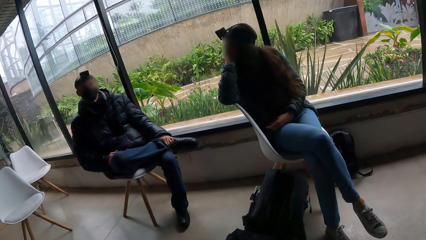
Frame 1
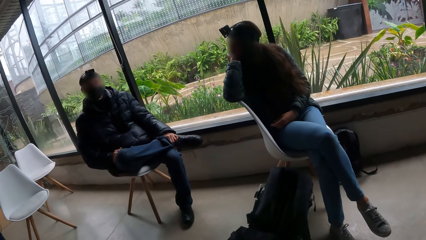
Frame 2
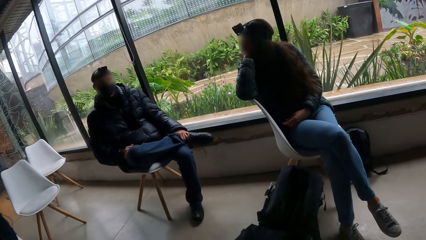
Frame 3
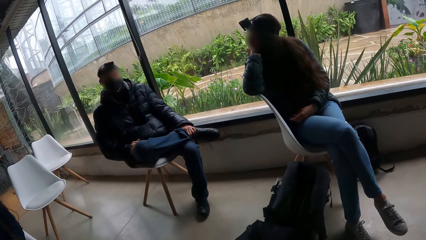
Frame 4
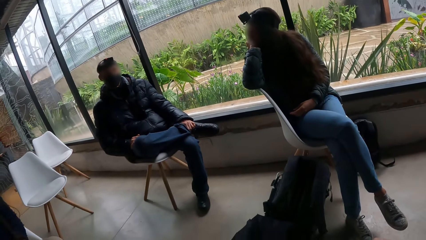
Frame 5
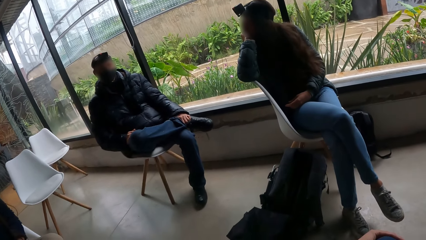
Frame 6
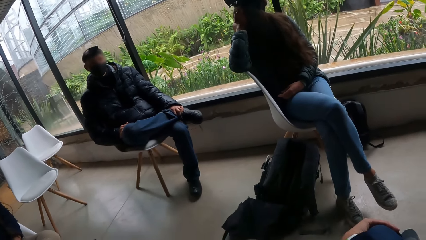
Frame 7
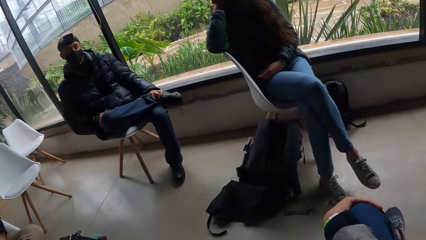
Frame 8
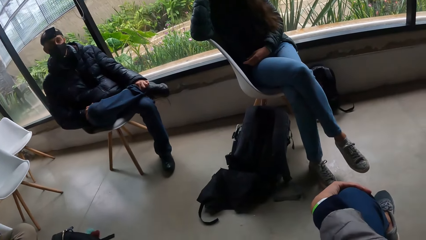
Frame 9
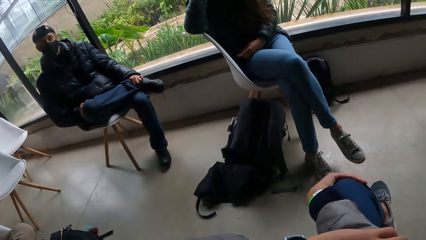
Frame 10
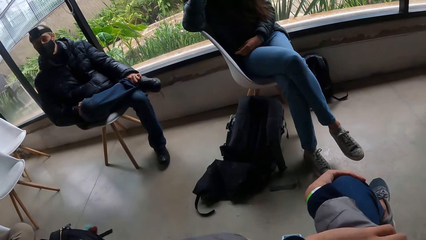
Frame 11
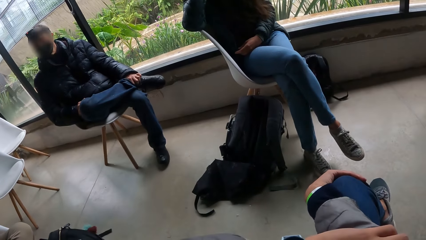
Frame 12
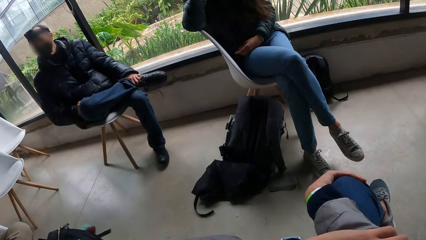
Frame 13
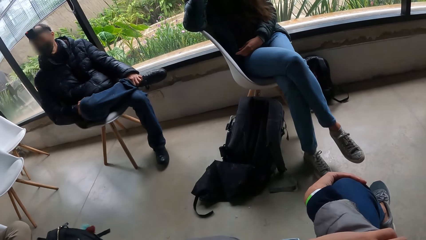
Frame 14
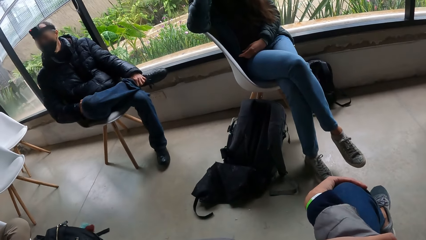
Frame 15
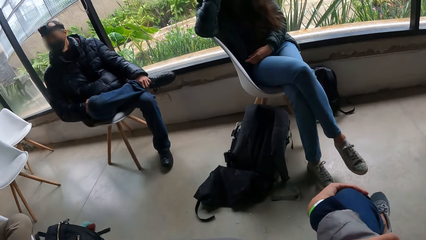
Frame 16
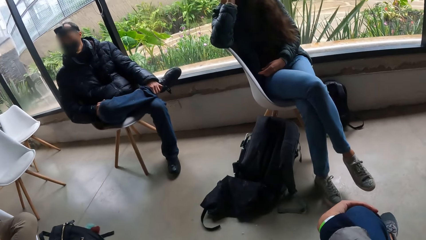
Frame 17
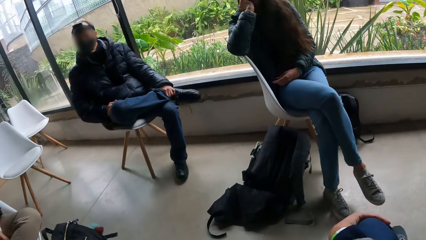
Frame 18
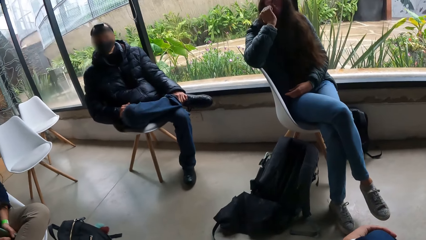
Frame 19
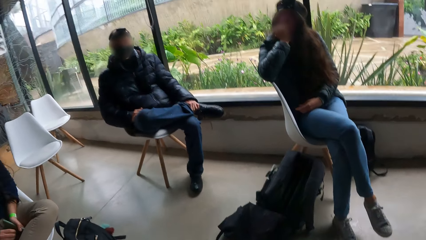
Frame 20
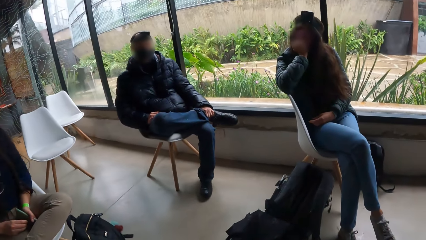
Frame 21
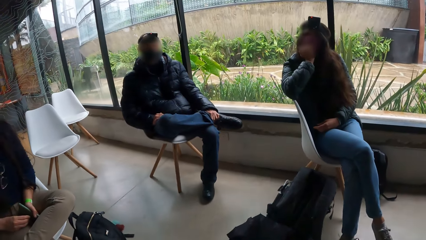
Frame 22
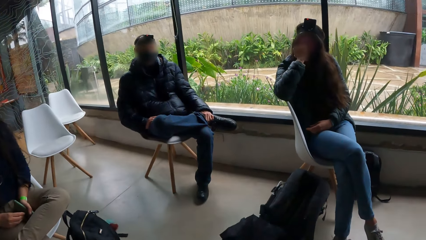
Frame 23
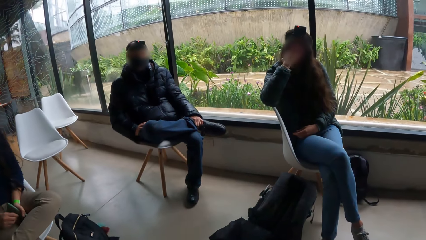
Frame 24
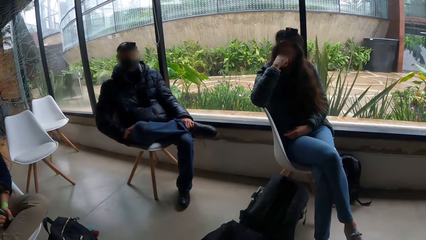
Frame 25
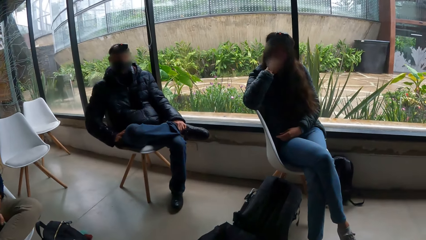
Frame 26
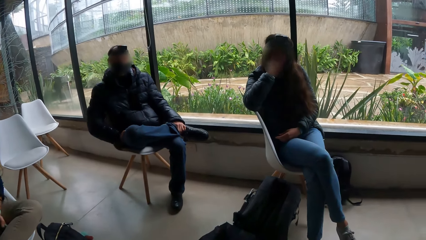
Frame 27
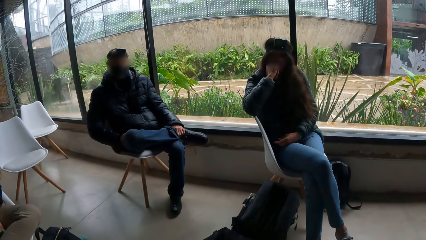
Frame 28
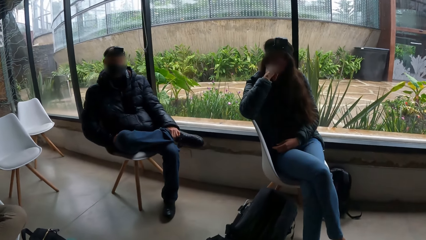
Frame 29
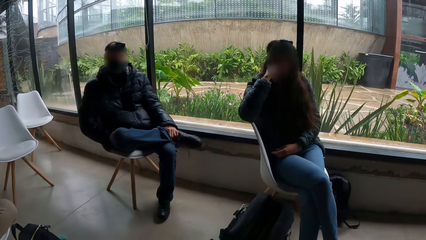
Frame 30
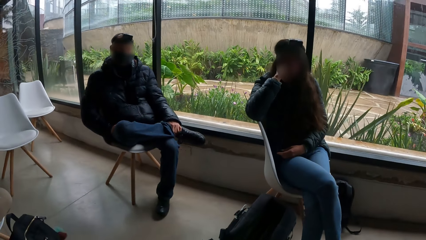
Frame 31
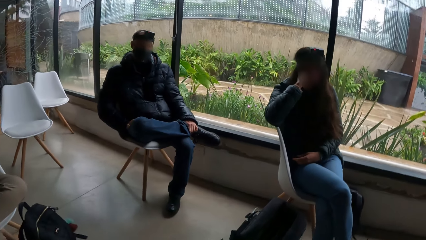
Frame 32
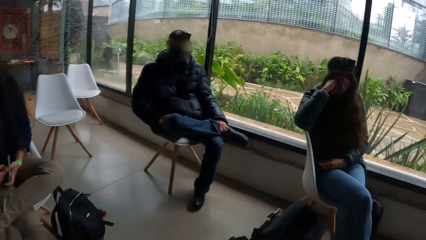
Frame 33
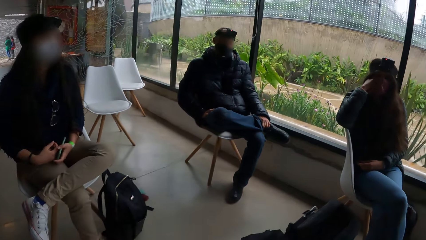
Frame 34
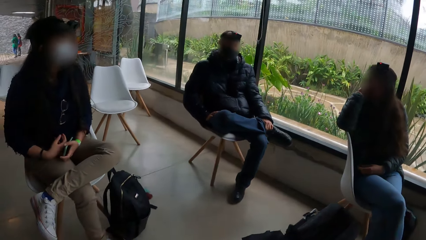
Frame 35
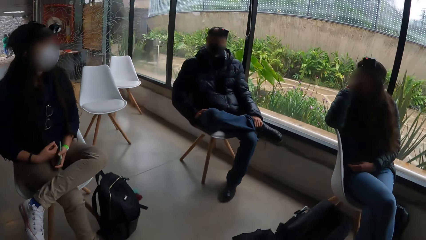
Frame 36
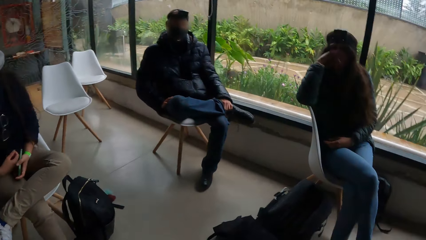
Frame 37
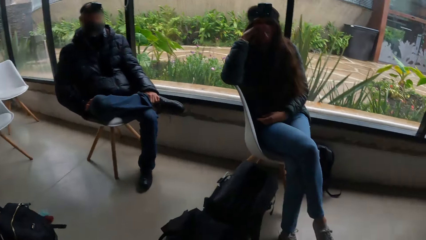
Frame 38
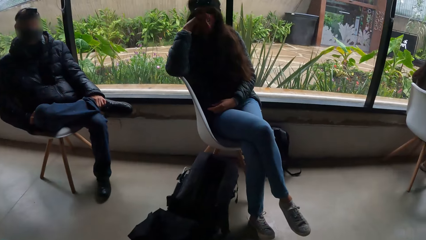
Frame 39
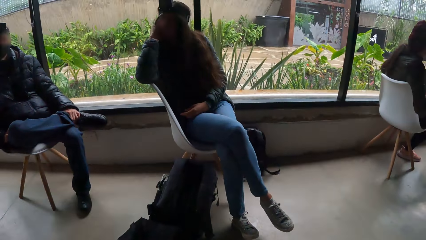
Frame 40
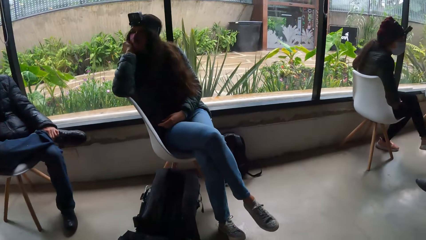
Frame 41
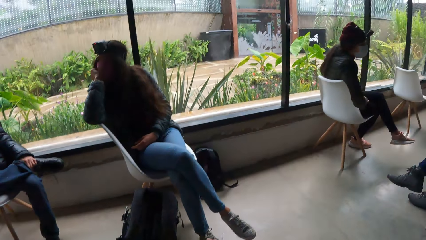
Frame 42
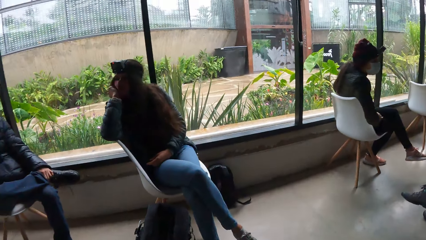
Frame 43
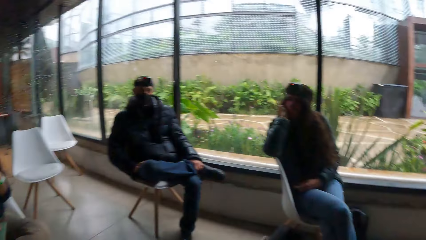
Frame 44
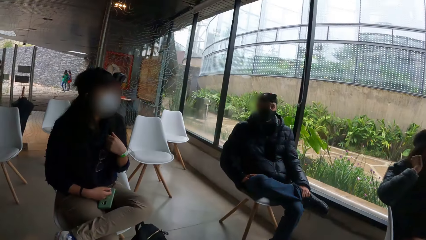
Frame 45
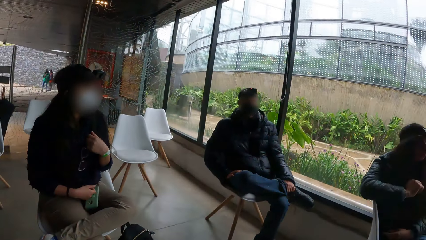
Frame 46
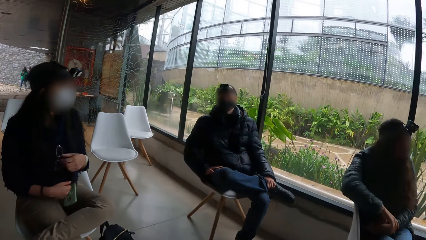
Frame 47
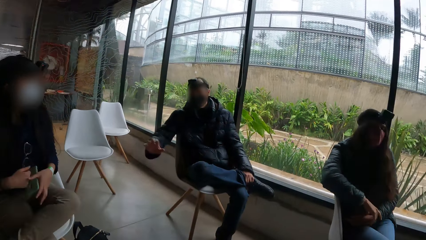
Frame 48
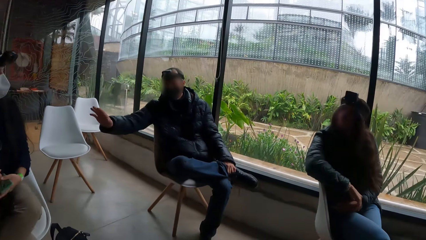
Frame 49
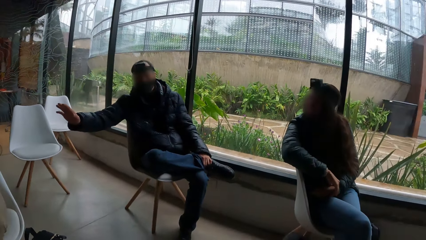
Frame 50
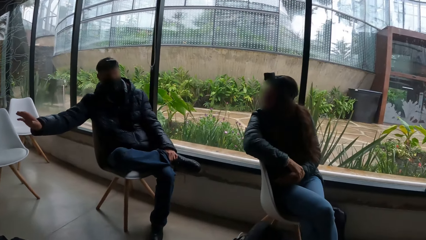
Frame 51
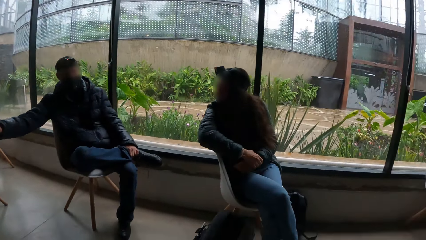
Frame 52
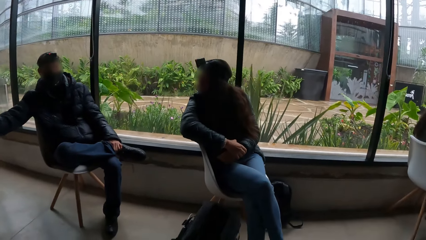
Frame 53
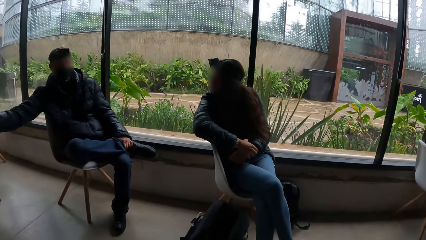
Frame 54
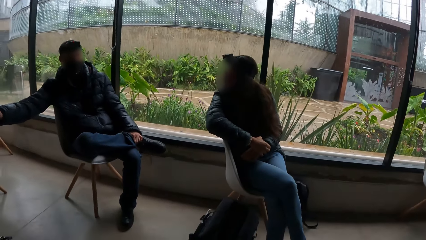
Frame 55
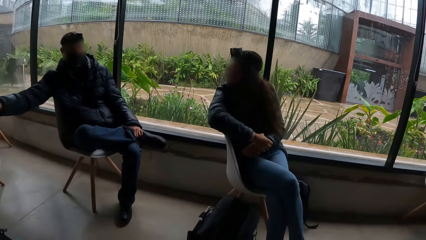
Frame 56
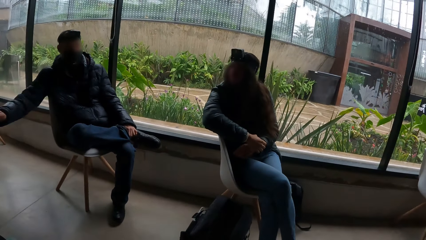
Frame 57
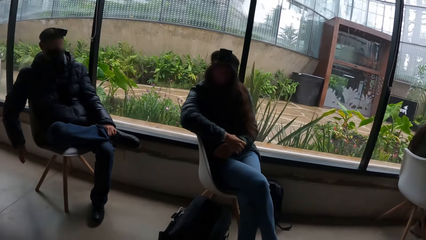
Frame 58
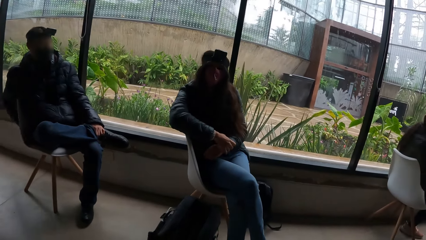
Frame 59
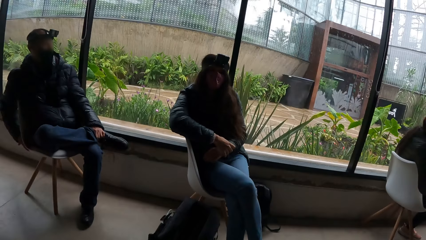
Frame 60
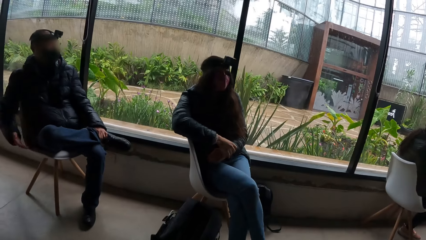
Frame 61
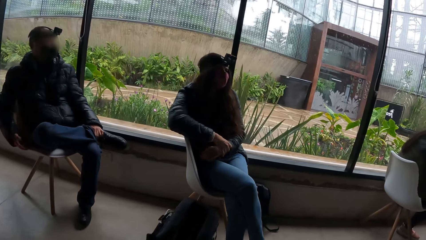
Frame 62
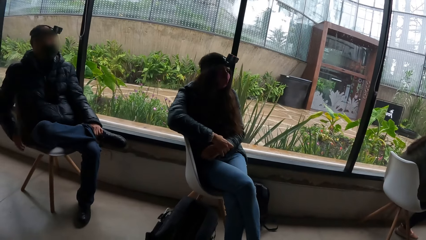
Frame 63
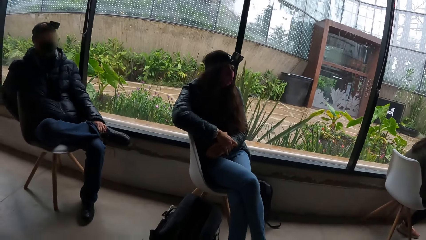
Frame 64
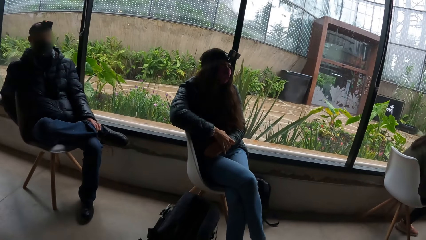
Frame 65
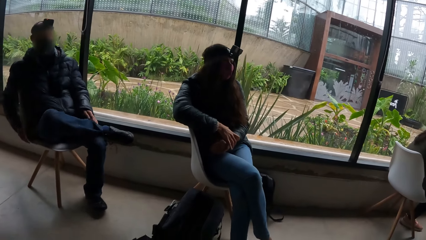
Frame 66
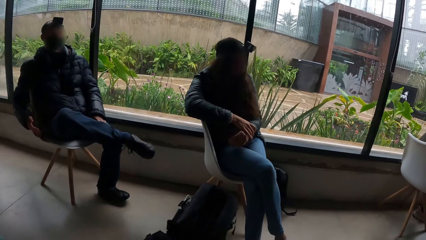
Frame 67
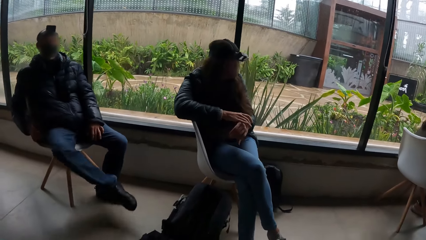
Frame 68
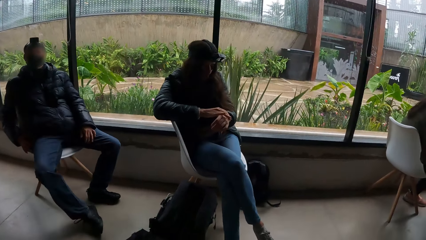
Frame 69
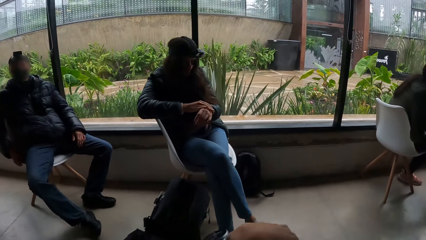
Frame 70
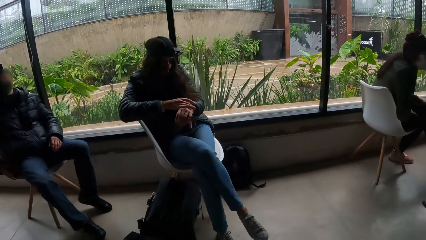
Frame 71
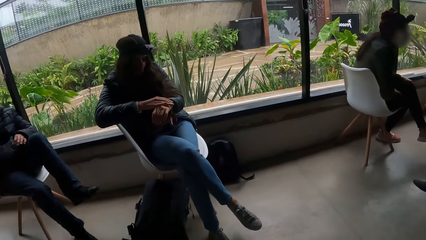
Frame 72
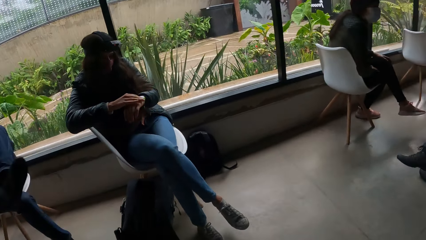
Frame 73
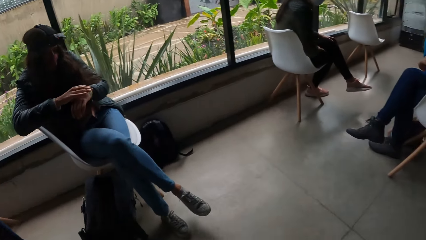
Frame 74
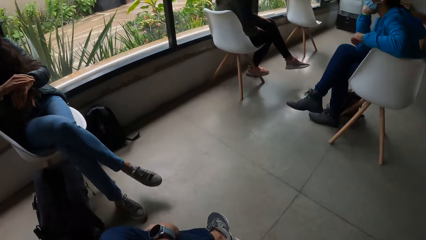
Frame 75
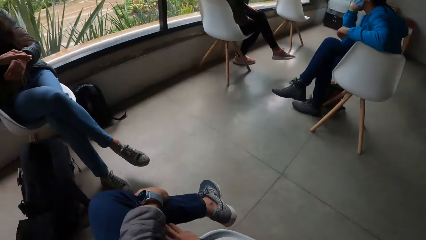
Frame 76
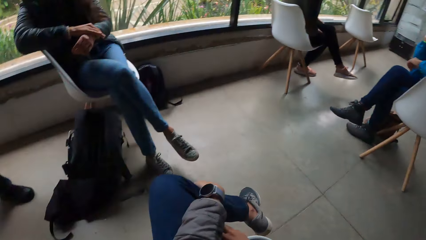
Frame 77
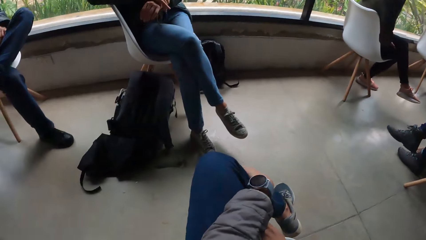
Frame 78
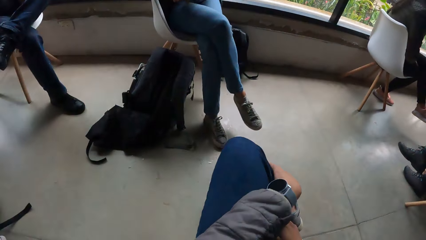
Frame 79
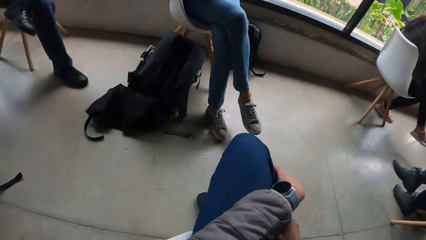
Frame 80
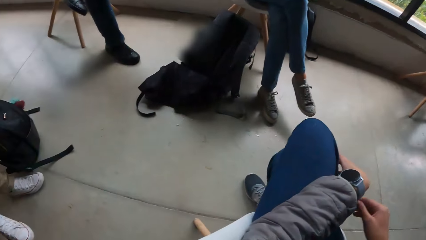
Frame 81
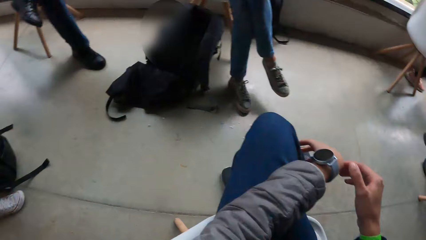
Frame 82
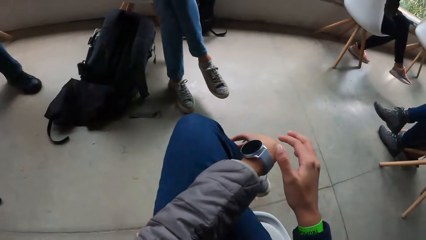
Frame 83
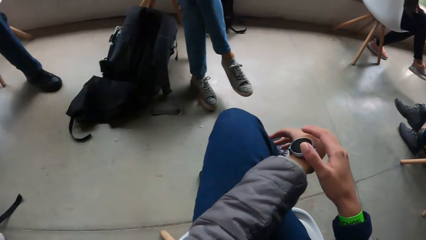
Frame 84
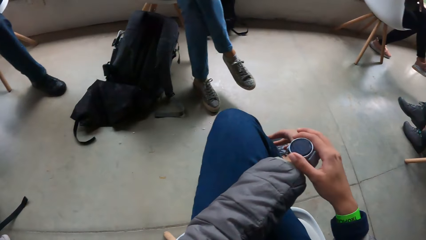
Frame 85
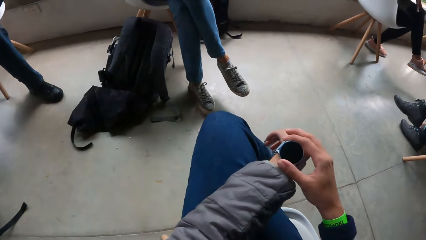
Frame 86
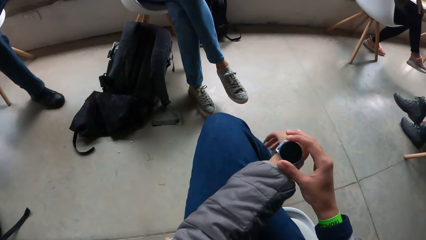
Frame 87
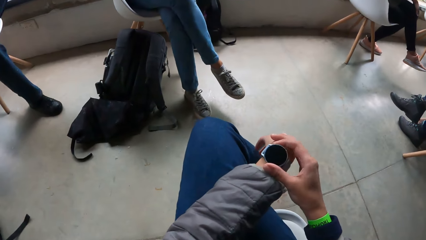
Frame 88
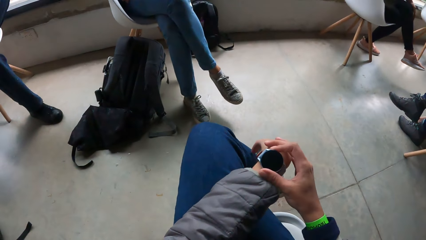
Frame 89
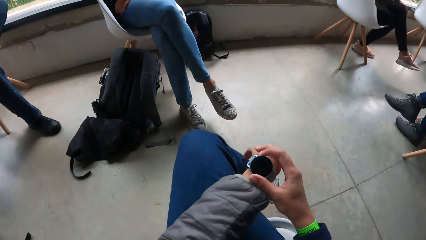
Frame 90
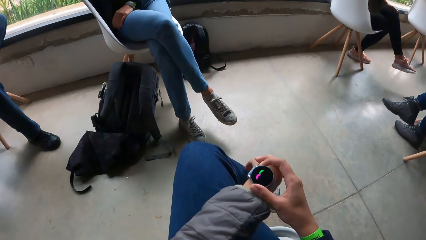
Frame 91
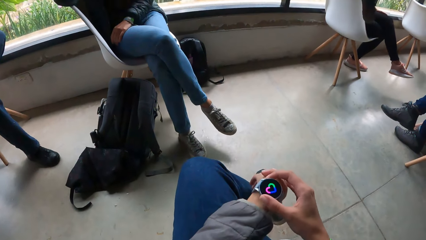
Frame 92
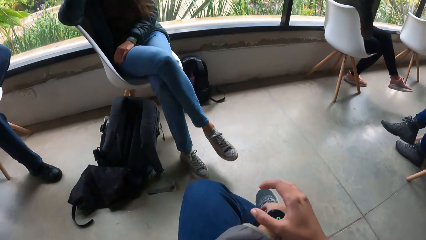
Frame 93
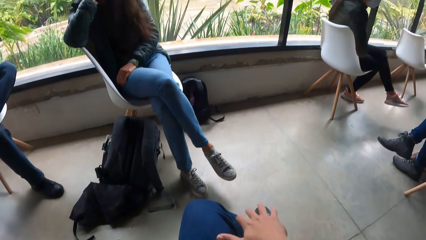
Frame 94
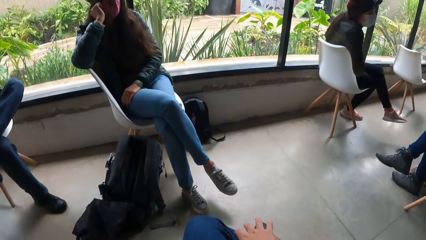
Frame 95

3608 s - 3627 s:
A man gestures out. The camera wearer touches a watch on her left hand with her right hand. She looks at the watch.
